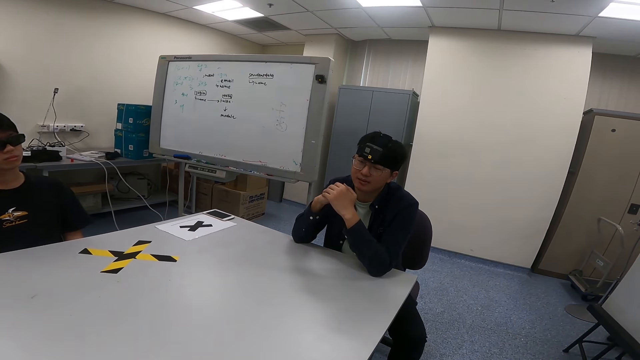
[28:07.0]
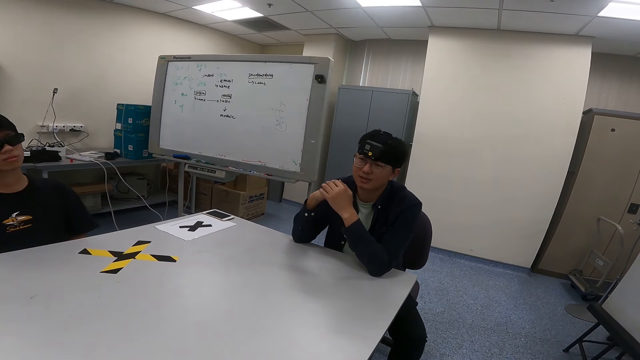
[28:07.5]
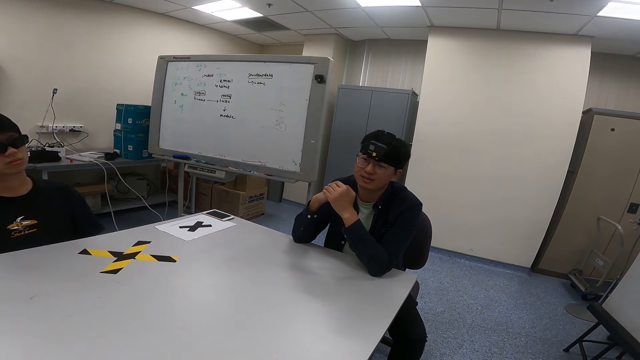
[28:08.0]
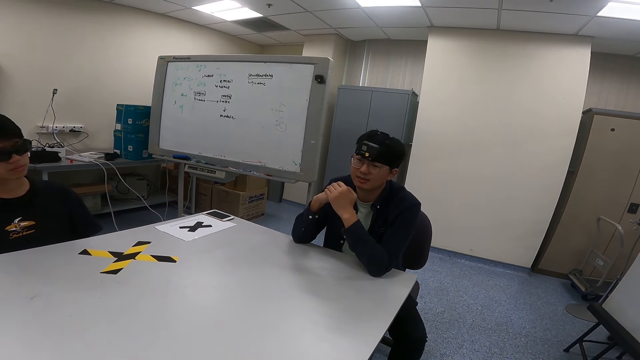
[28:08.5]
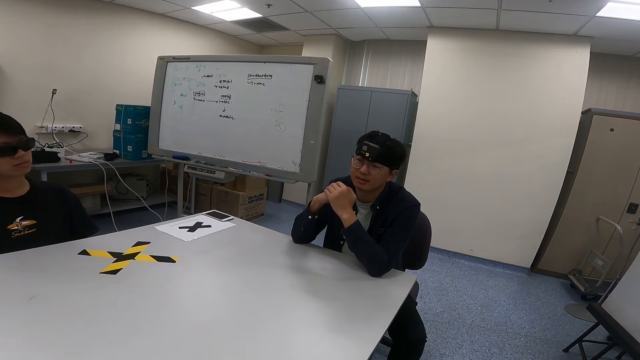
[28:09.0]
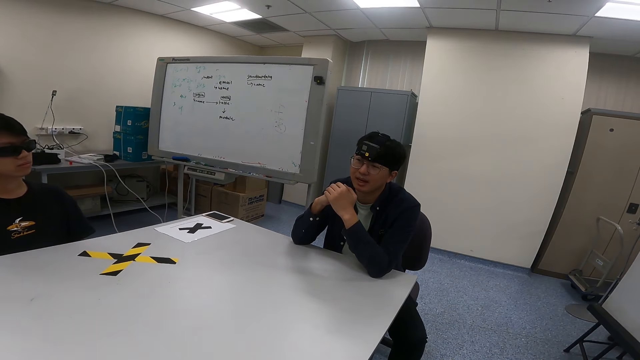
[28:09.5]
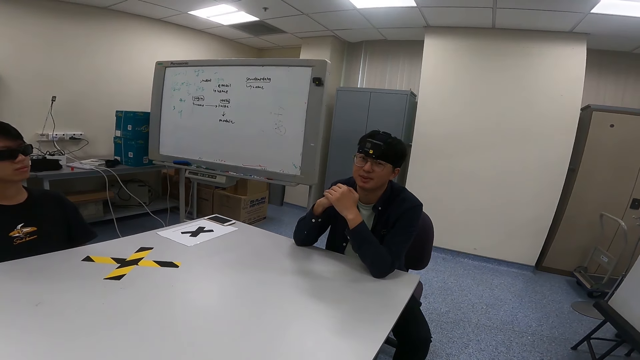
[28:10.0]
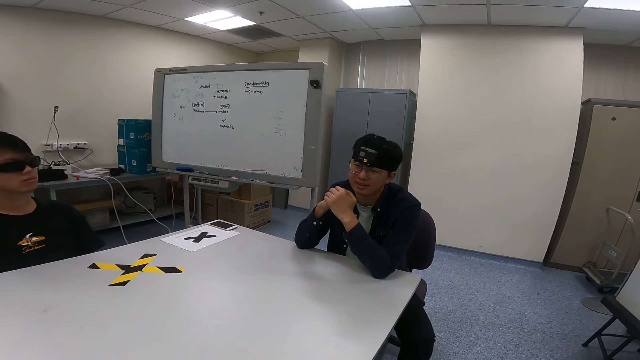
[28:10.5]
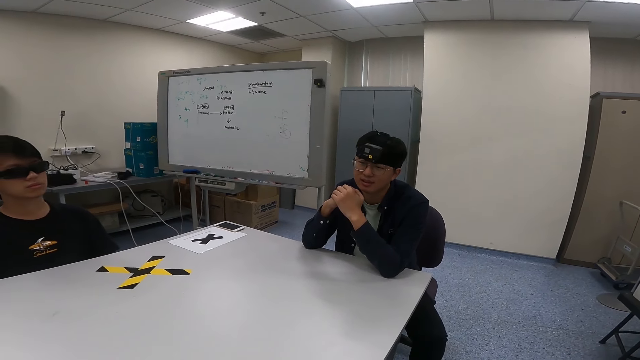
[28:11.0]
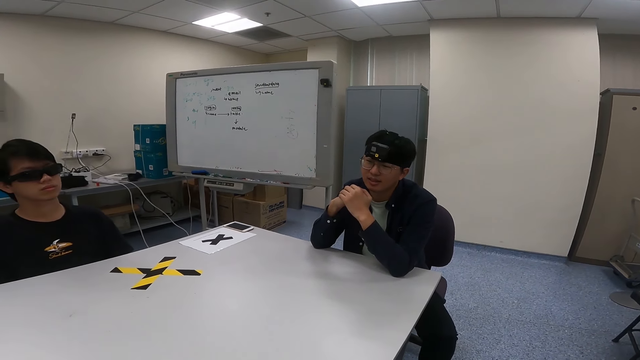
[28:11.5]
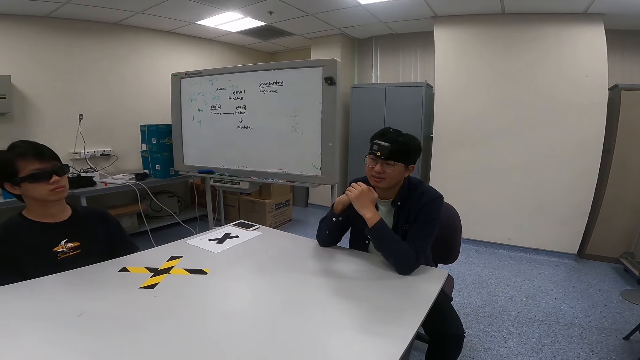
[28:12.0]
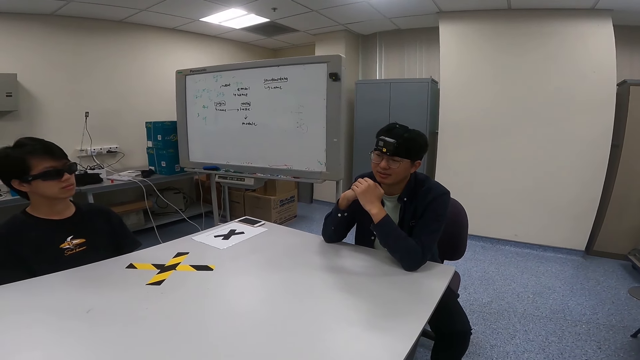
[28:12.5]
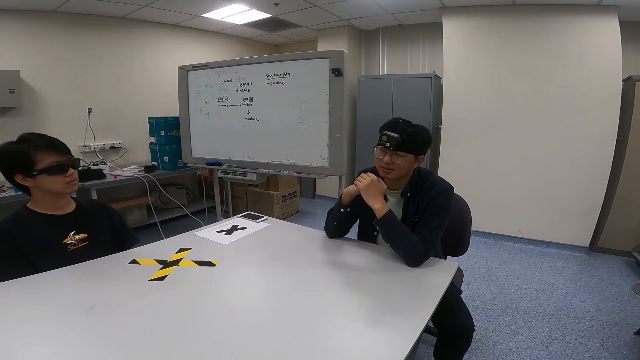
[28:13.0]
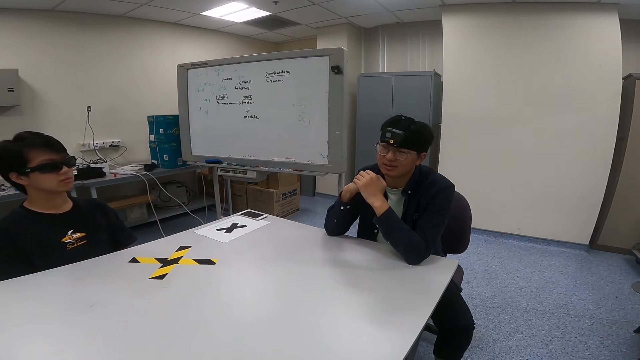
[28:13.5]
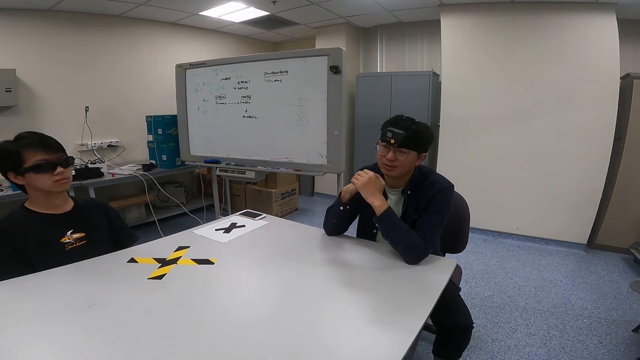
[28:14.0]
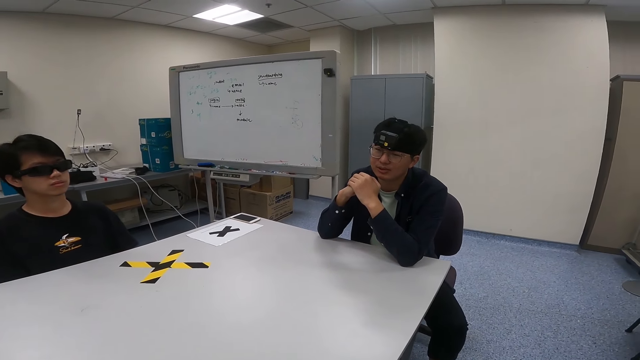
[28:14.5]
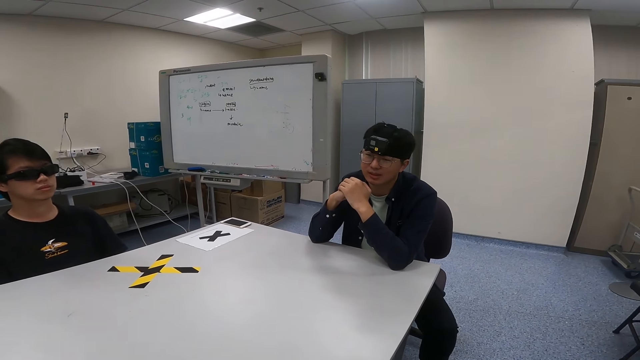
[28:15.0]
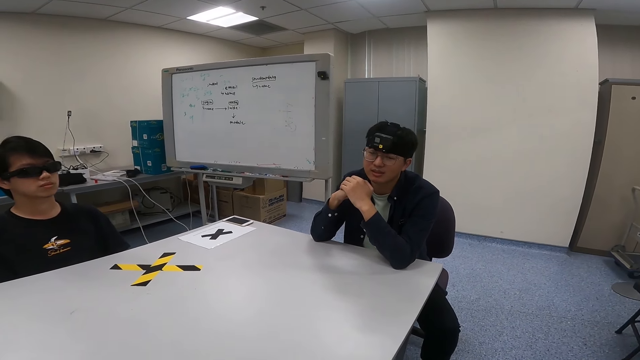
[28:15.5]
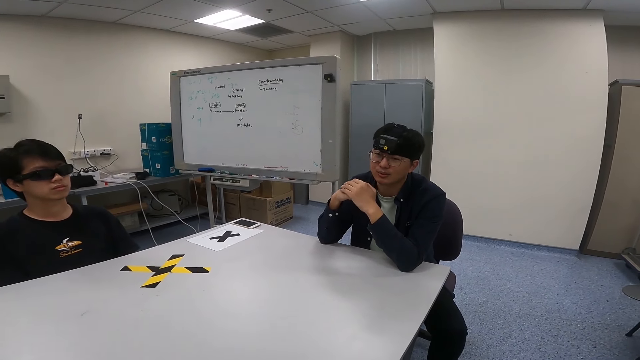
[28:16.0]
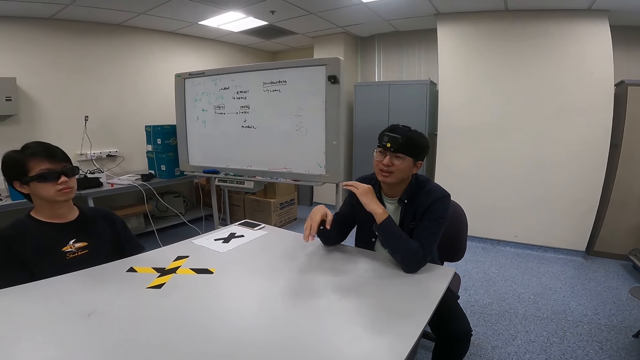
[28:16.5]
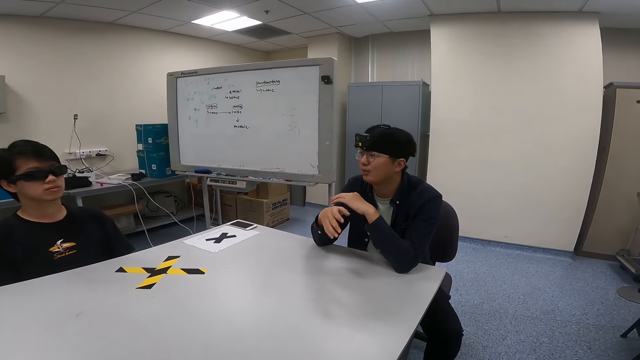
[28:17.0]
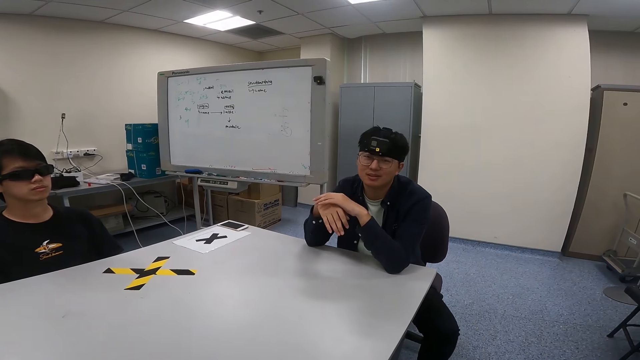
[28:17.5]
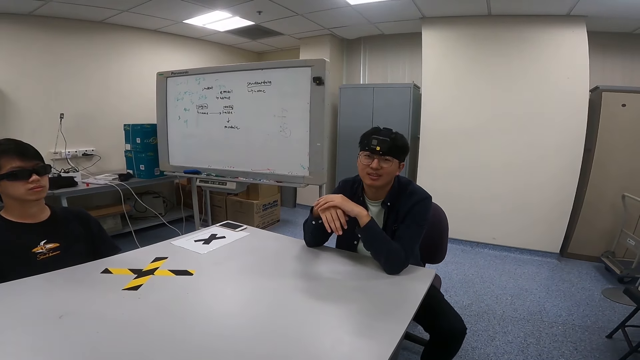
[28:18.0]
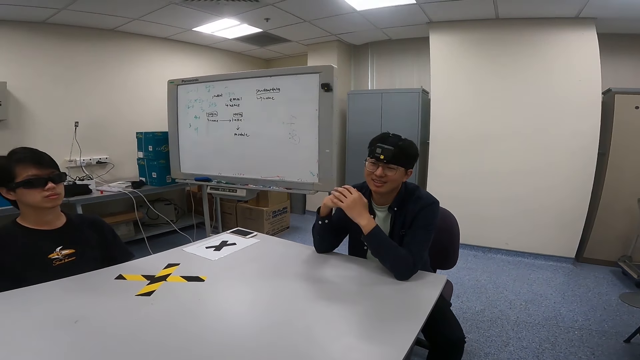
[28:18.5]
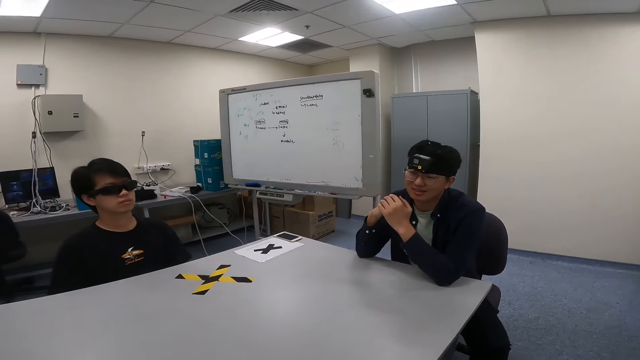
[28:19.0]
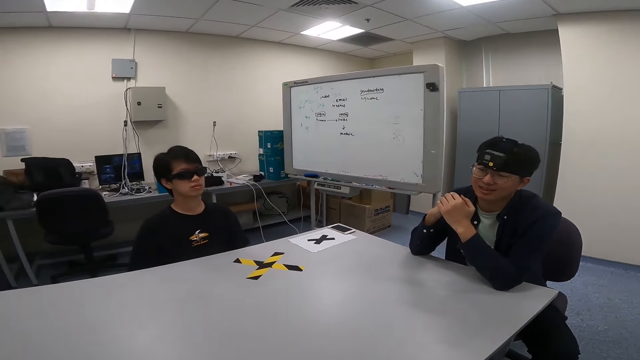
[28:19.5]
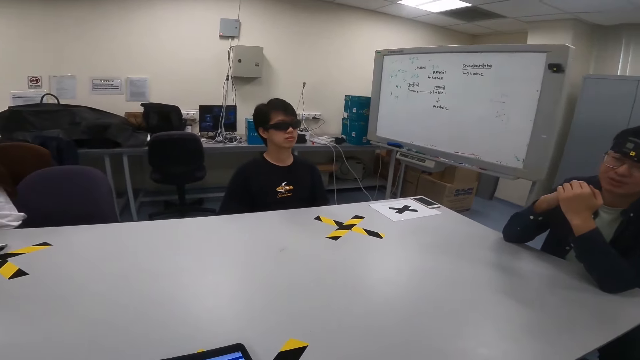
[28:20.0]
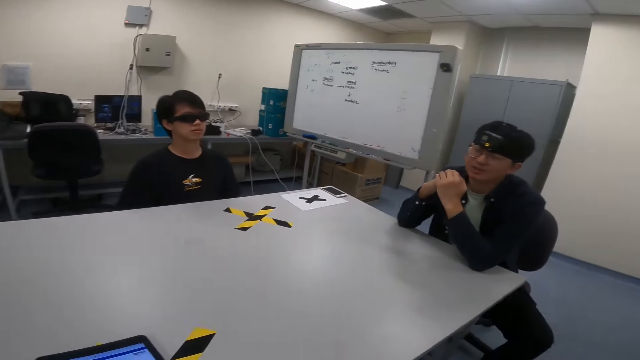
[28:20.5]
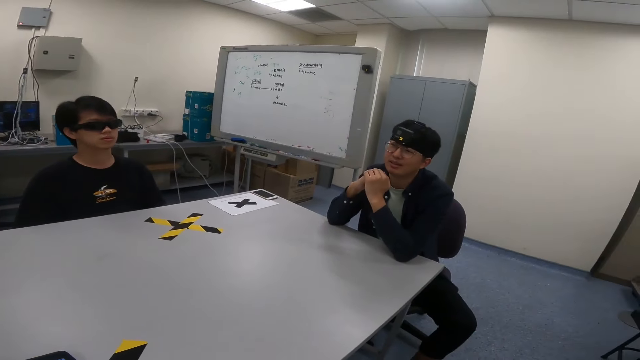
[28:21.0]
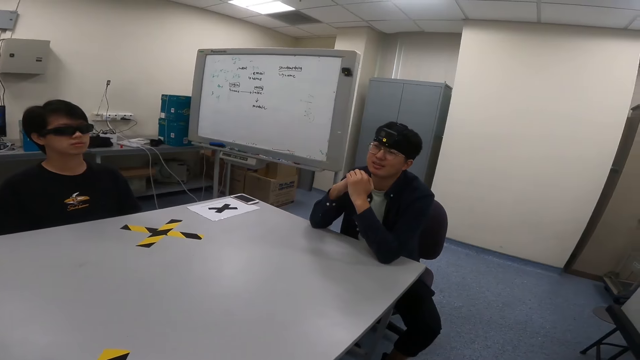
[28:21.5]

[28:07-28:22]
A man swings with the chair. Another man nods the head. The camera wearer turns around. The first man swings with the chair. A man moves the hands. The camera wearer turns around.

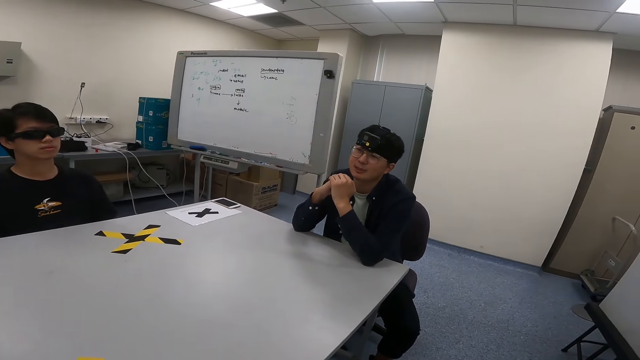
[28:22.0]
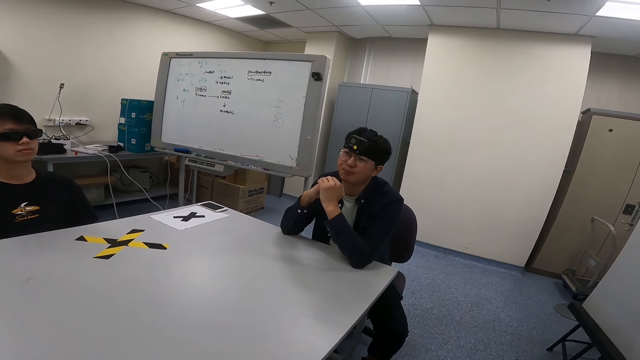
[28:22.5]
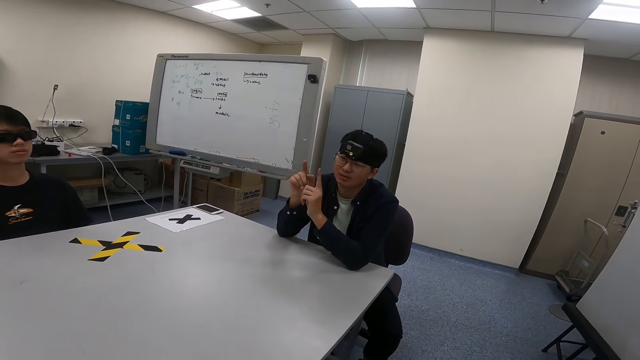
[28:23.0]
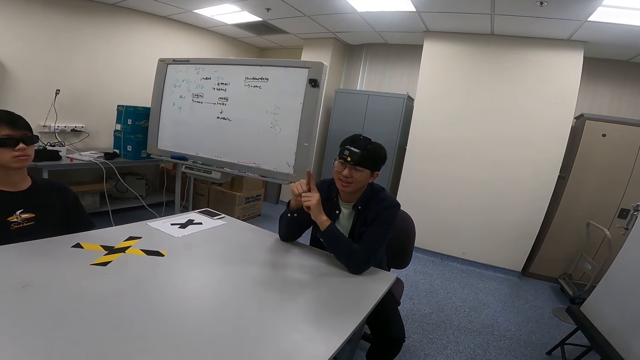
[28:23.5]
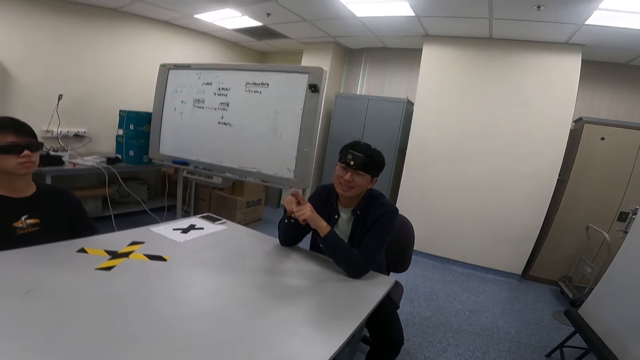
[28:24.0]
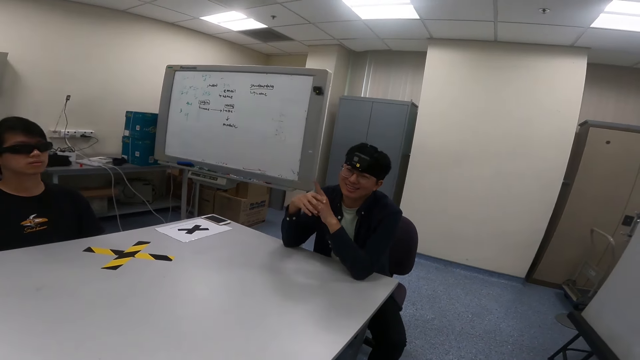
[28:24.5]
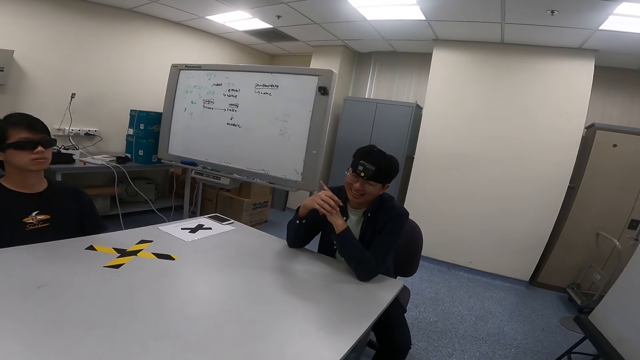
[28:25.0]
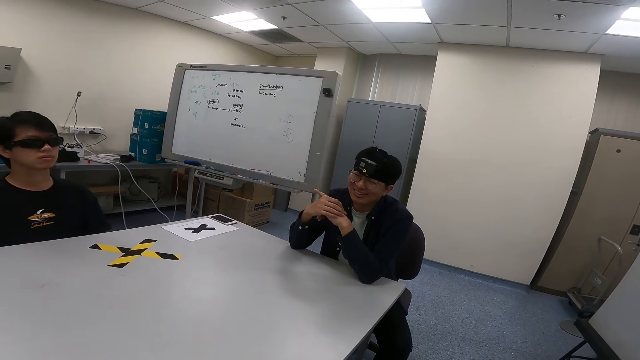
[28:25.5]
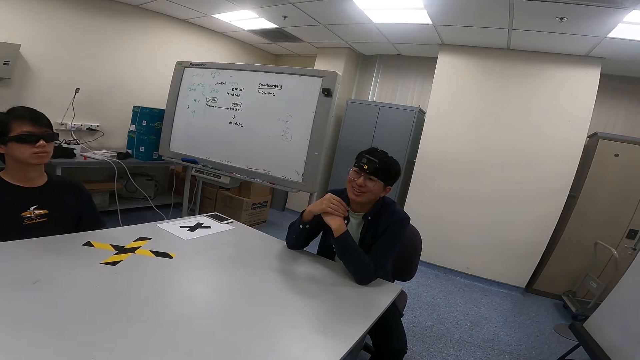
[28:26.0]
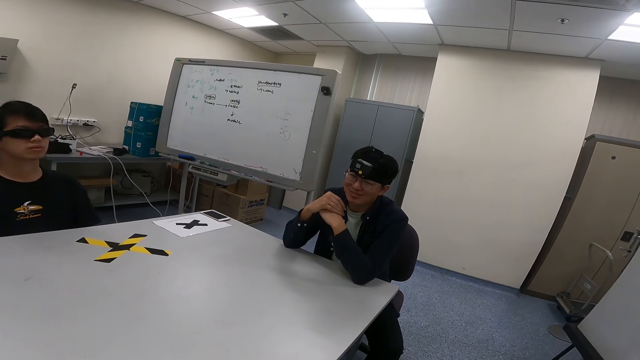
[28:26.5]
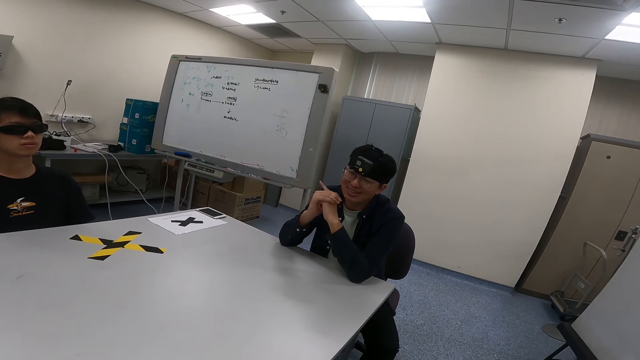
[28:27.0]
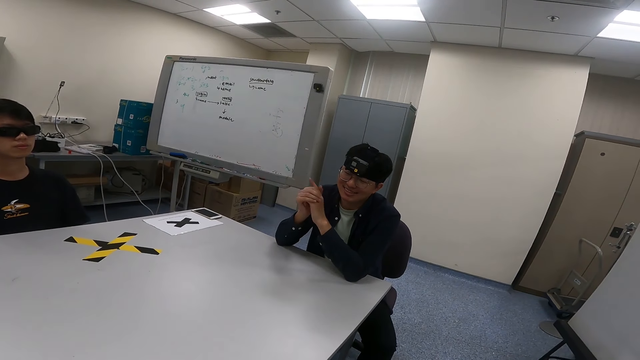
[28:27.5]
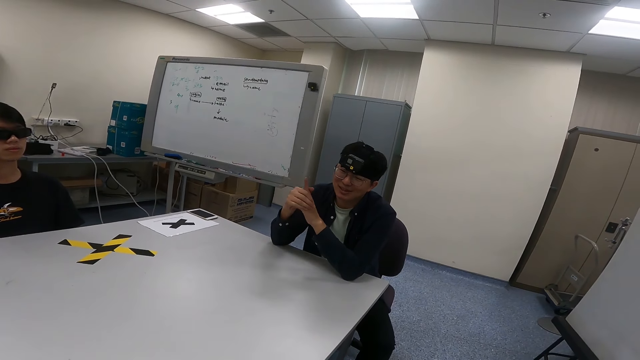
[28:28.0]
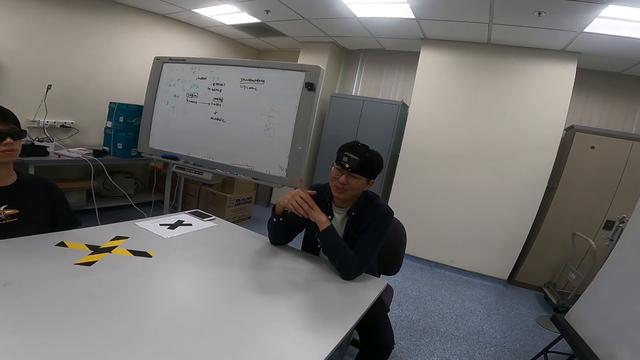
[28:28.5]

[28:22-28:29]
A man moves the hands.
